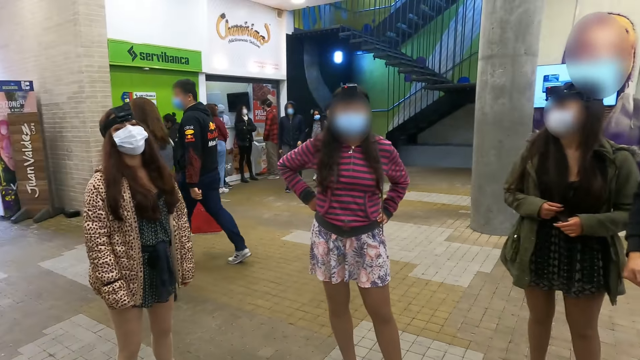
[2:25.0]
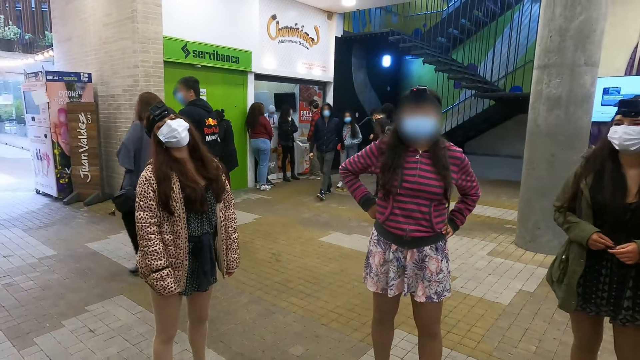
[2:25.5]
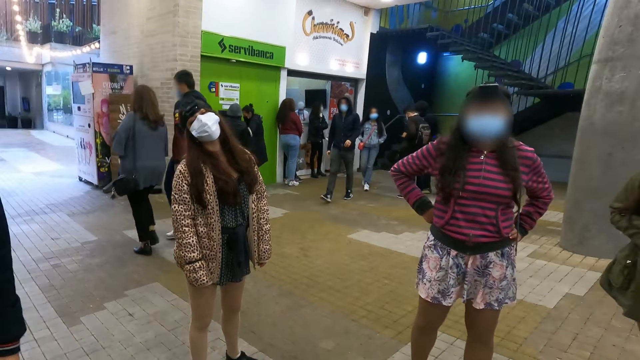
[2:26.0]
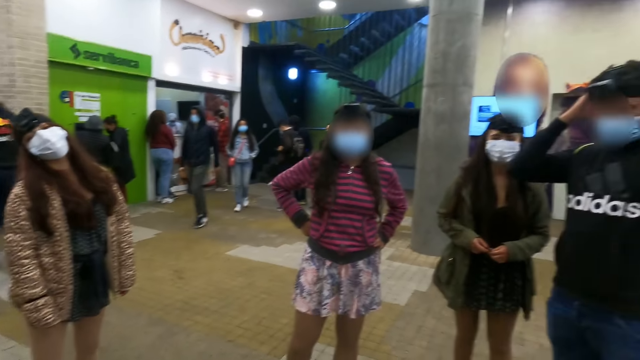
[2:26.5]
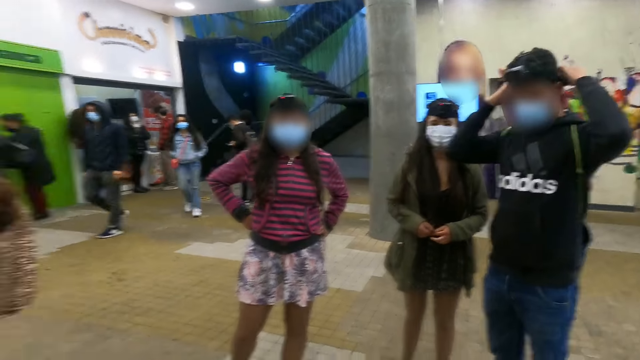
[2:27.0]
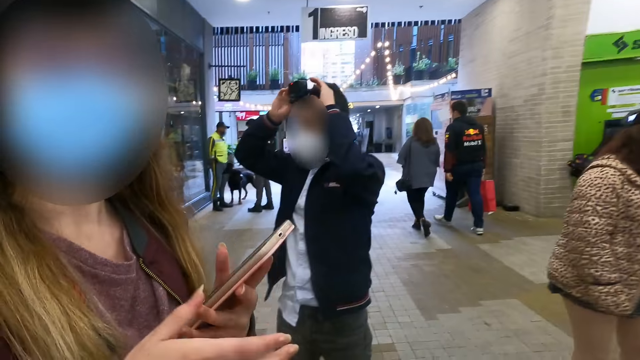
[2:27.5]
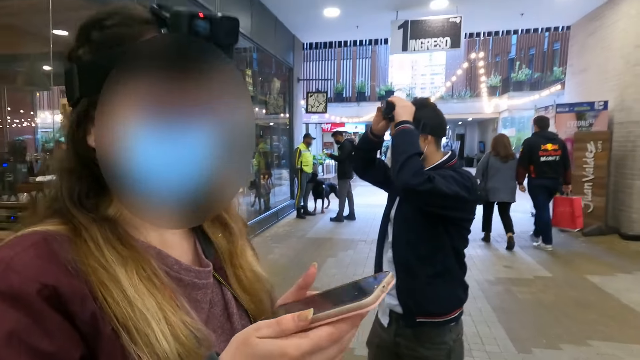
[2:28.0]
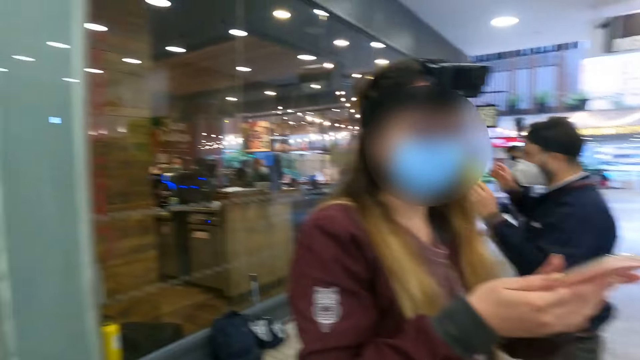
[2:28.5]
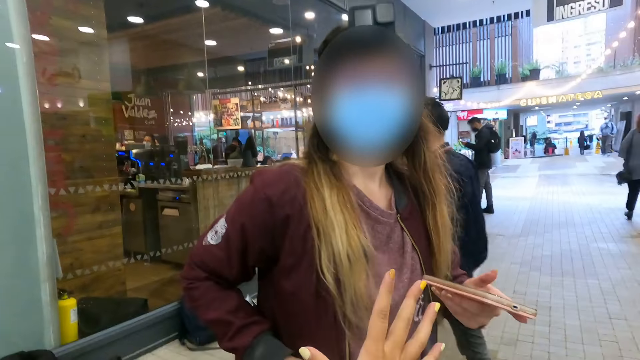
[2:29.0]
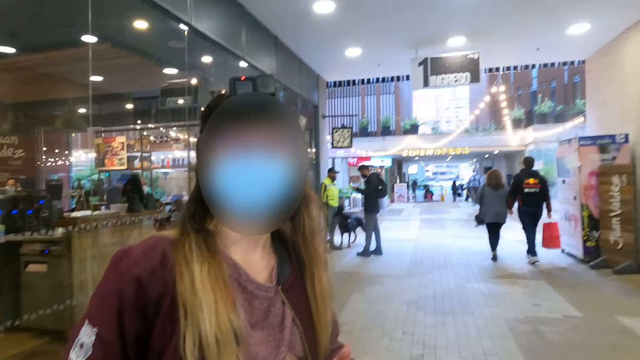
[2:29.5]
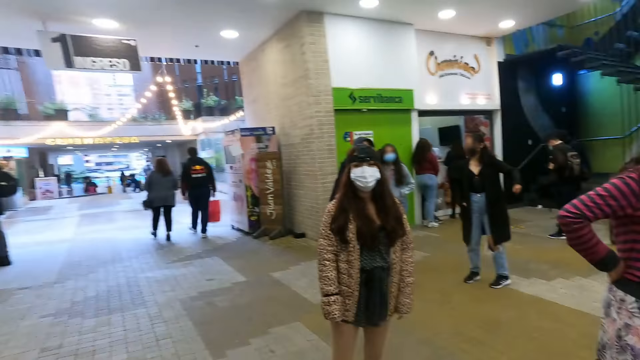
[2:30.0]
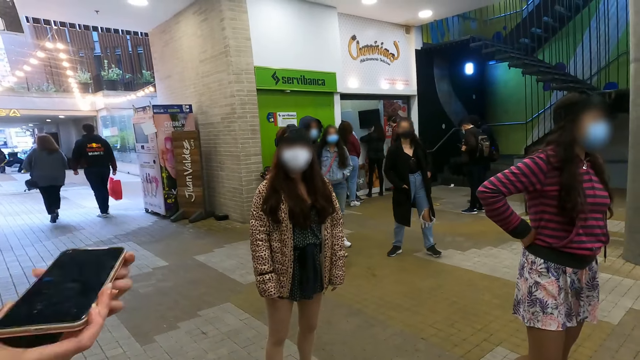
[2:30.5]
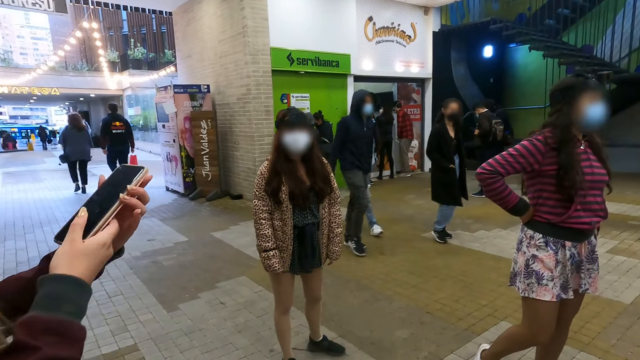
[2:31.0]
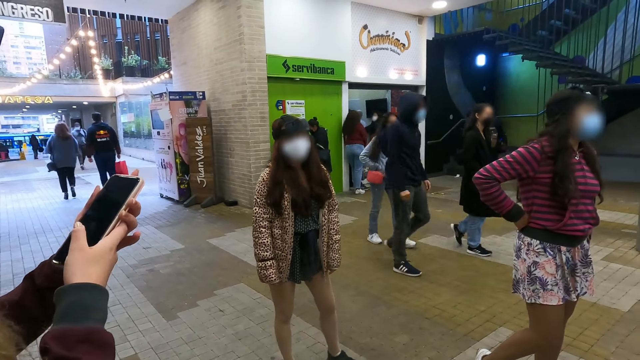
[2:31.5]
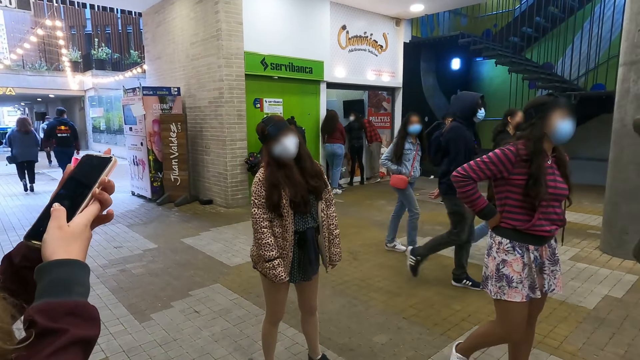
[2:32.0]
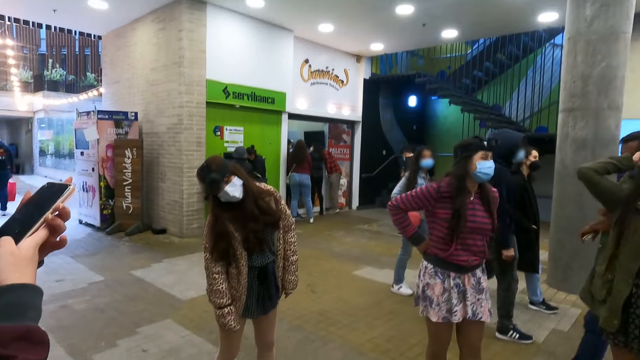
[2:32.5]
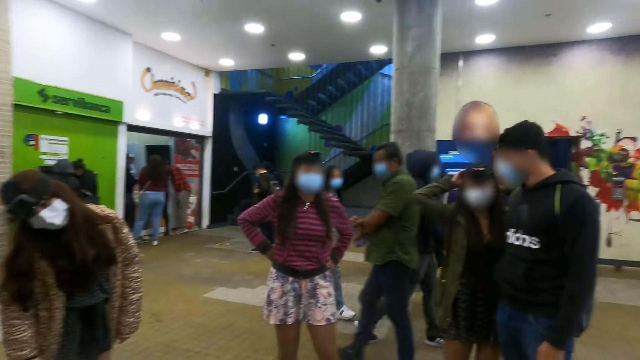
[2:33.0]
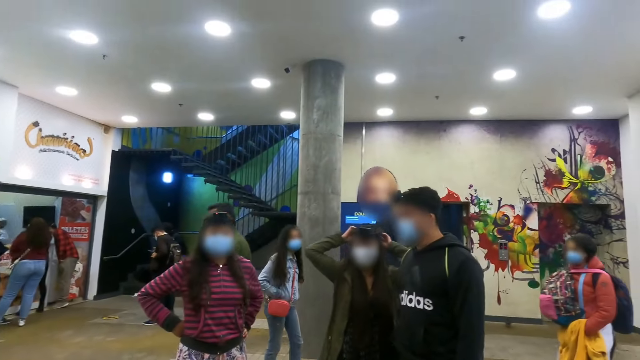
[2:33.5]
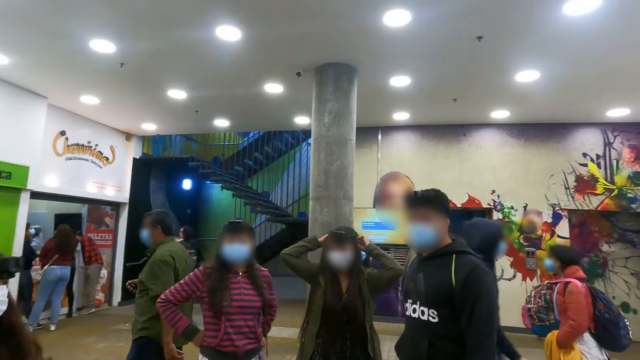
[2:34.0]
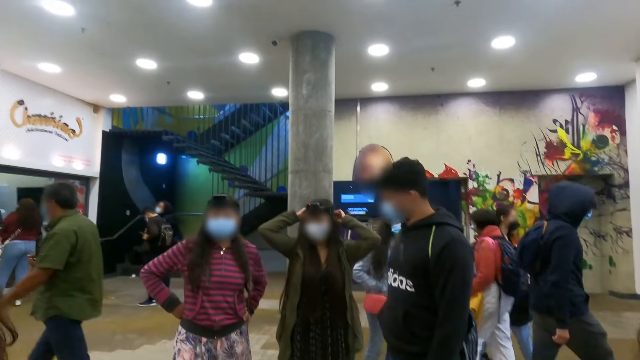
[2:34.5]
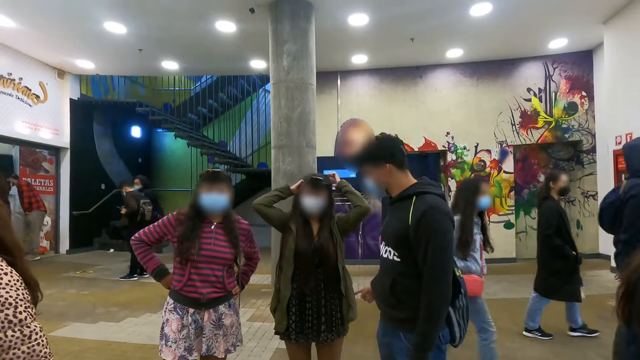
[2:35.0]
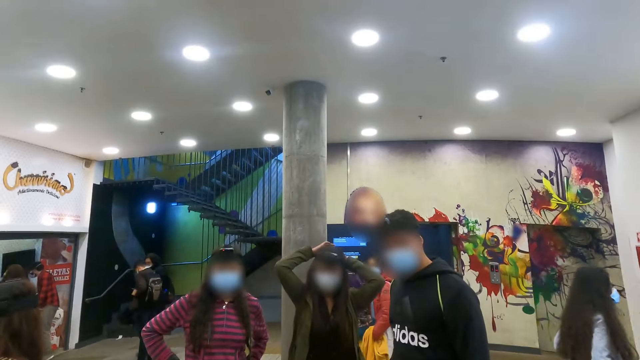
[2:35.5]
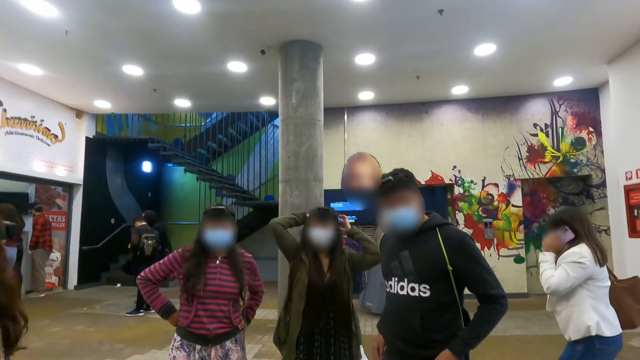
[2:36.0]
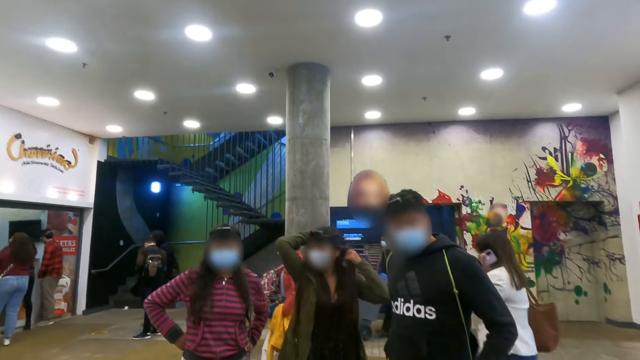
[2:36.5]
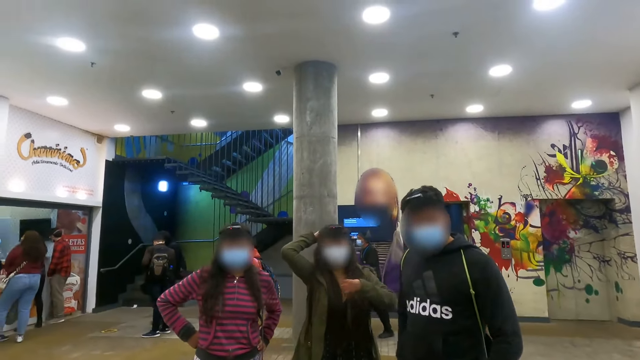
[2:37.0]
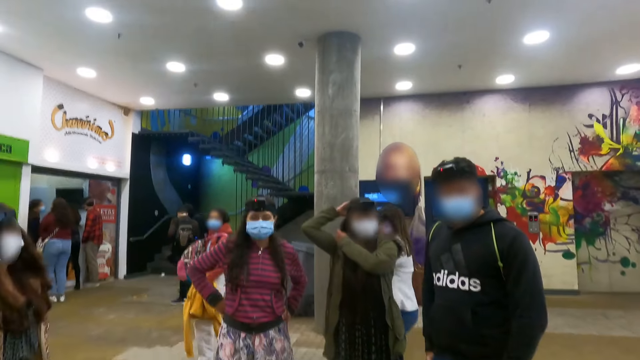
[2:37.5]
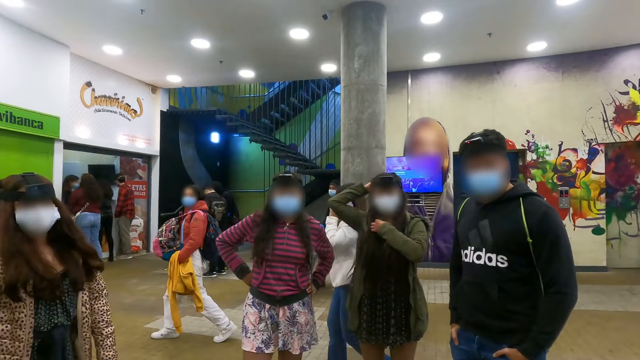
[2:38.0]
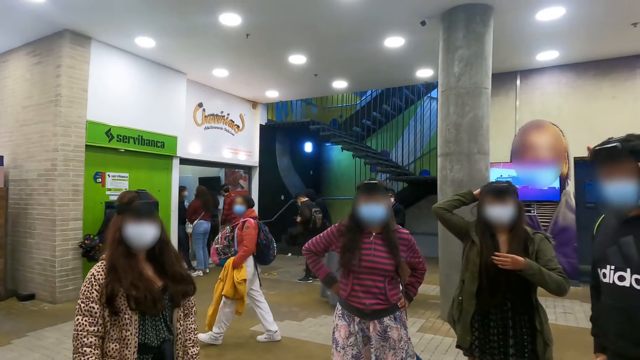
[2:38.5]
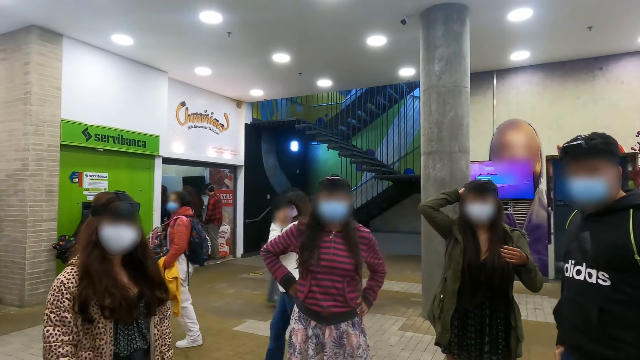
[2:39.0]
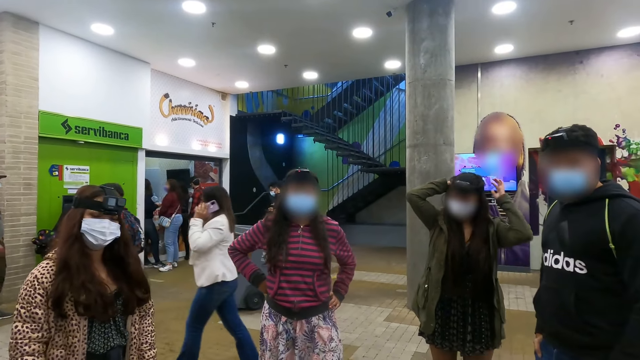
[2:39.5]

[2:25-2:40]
The camera wearer interacts with a woman. A man fixes his camera. The camera wearer stares at the floor. The woman operates her phone. The camera wearer turns towards another man. They interact with a third man. The second man interacts with several people. Another woman fixes her hair. The camera wearer interacts with another woman. They interact with yet another woman.

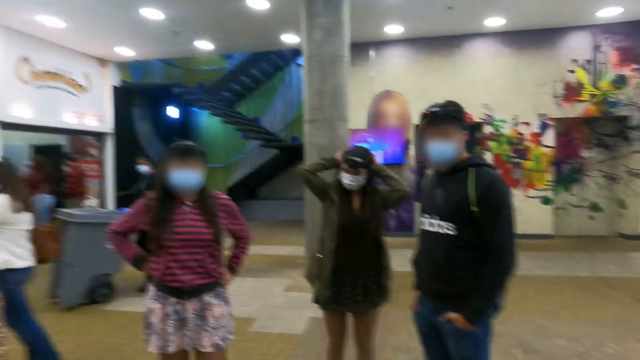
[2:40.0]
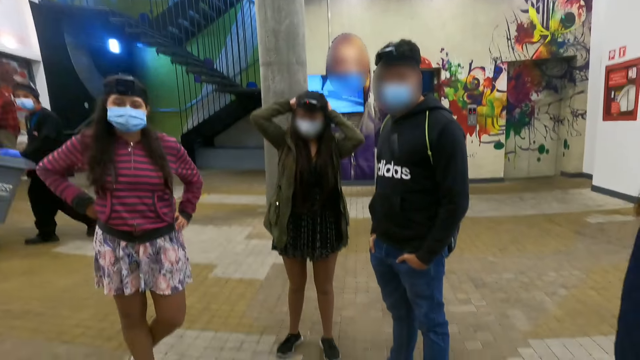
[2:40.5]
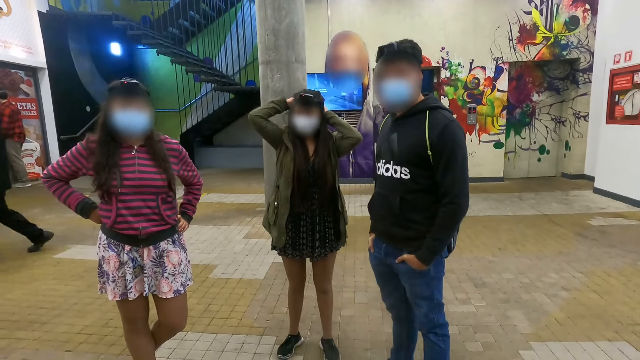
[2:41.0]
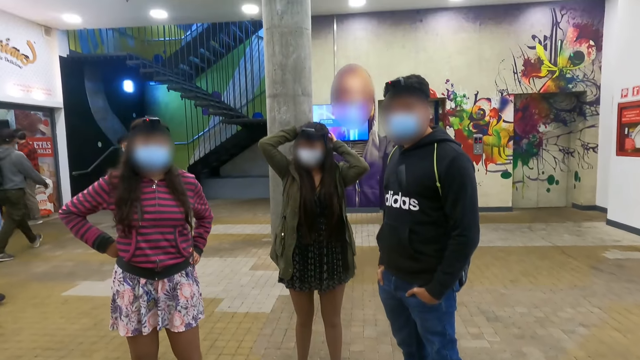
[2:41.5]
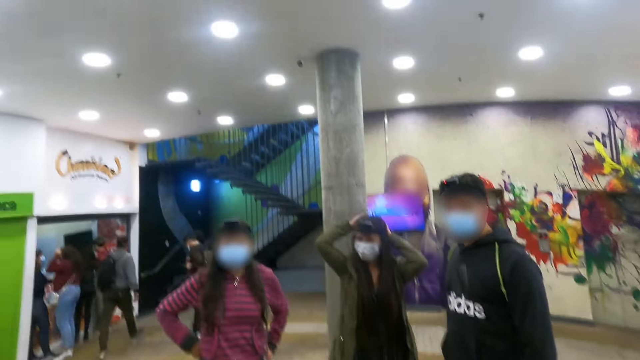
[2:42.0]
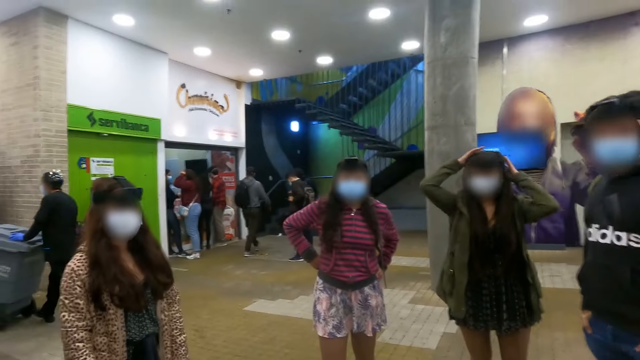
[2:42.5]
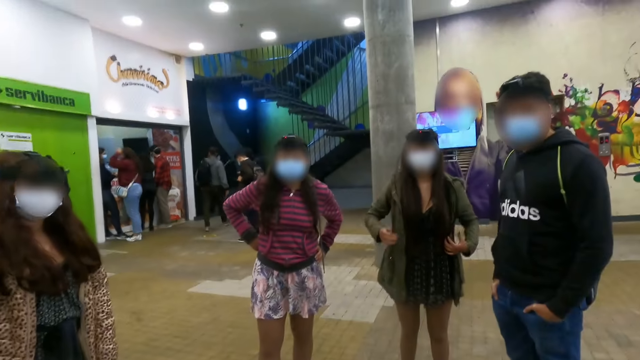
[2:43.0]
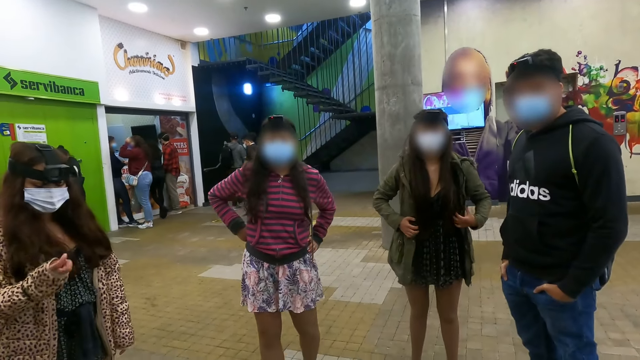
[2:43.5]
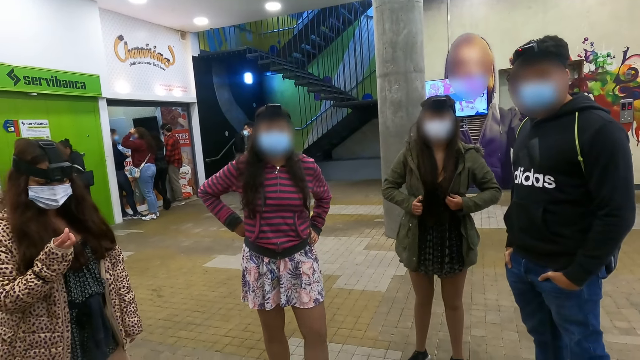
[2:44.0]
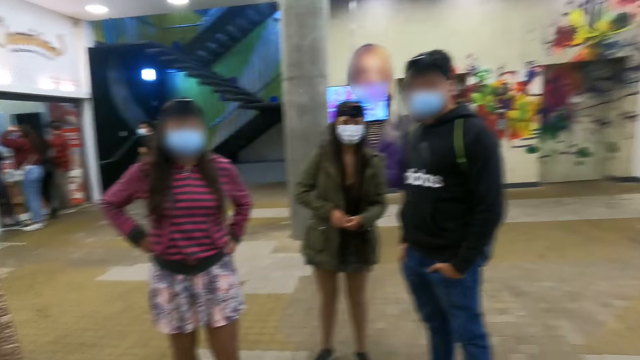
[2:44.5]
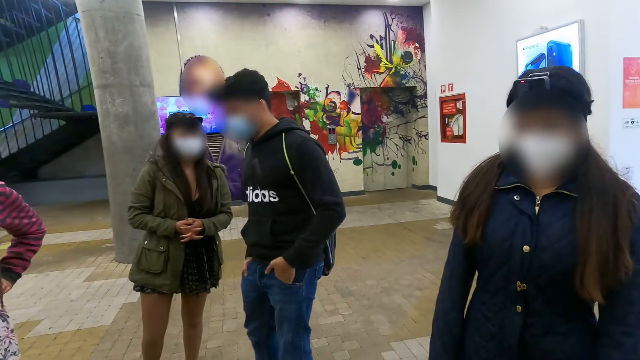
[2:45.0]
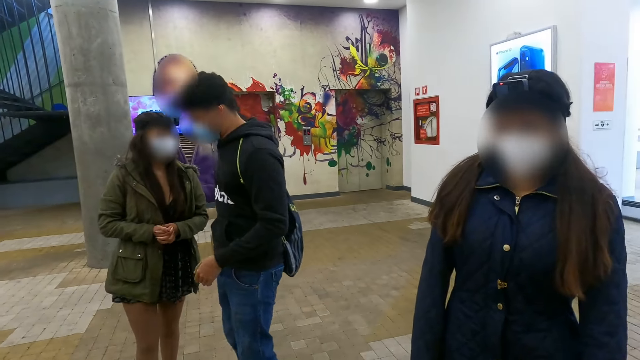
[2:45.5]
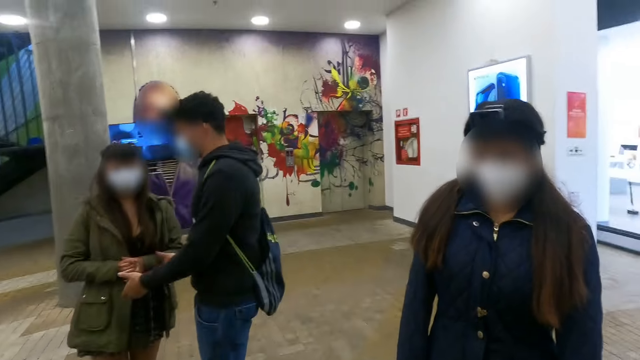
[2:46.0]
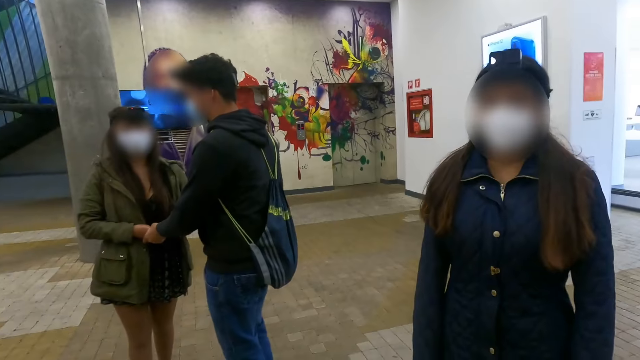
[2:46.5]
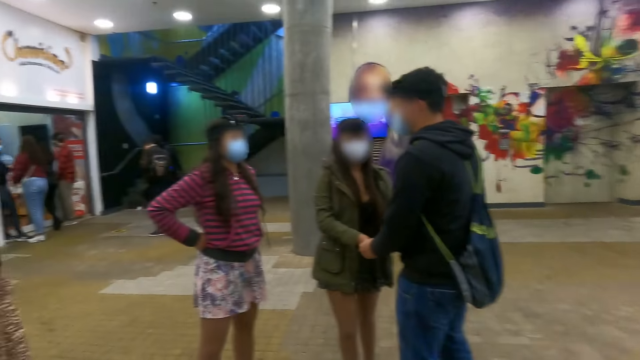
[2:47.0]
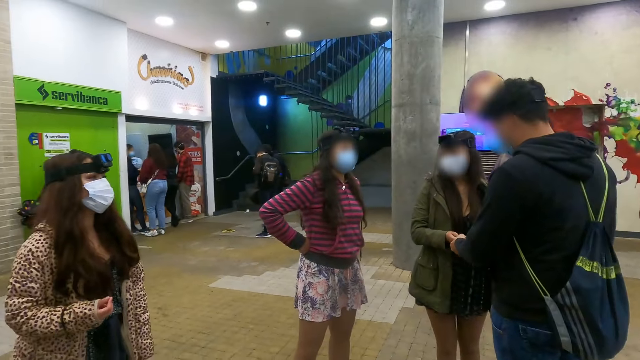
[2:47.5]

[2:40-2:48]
The camera wearer interacts with several people. A woman fixes her jacket. The woman interacts with a man. The camera wearer interacts with another woman. The man holds the first woman's hands.
